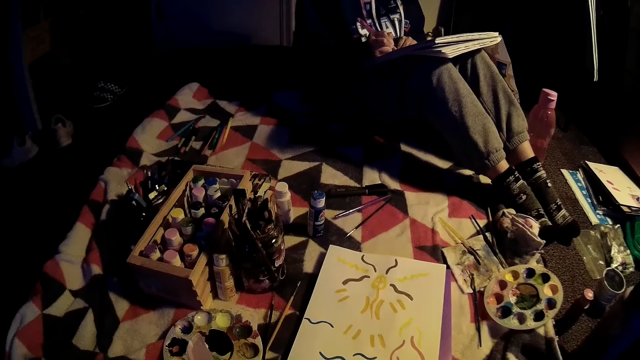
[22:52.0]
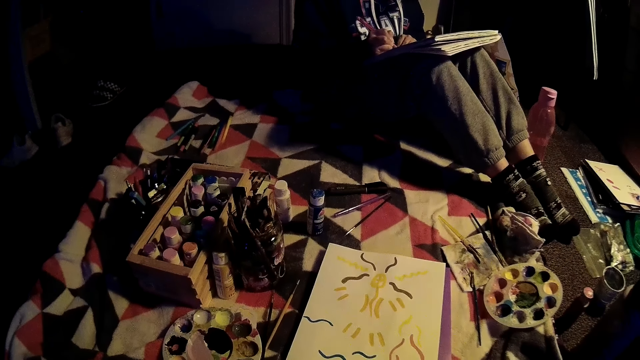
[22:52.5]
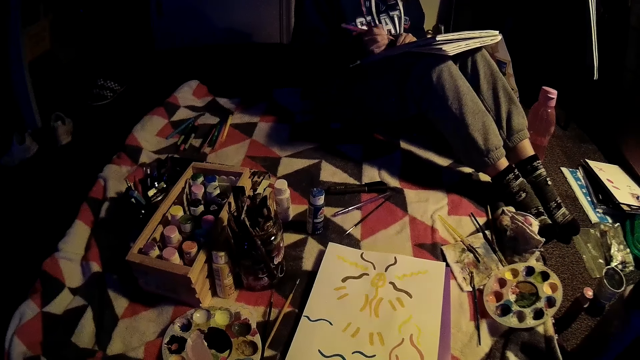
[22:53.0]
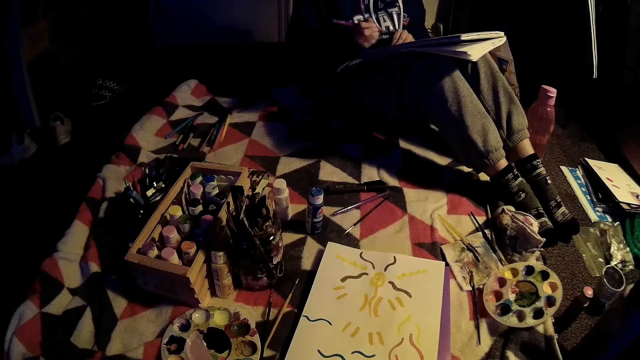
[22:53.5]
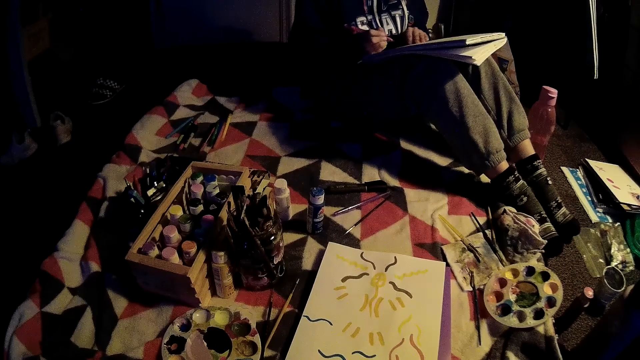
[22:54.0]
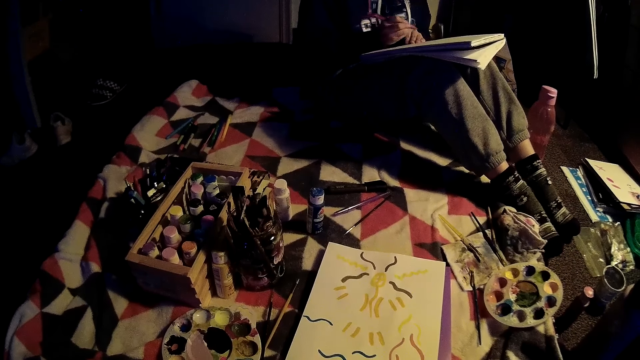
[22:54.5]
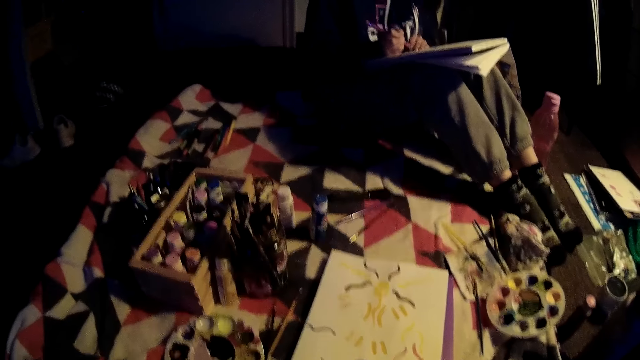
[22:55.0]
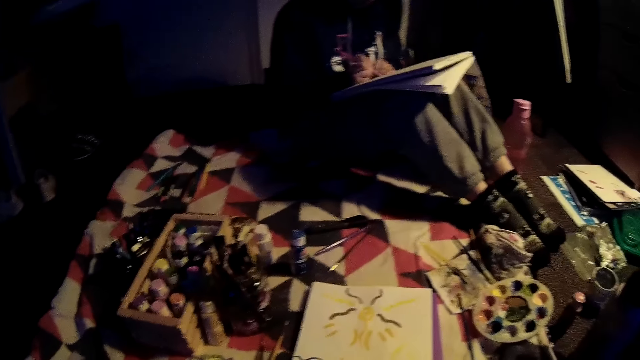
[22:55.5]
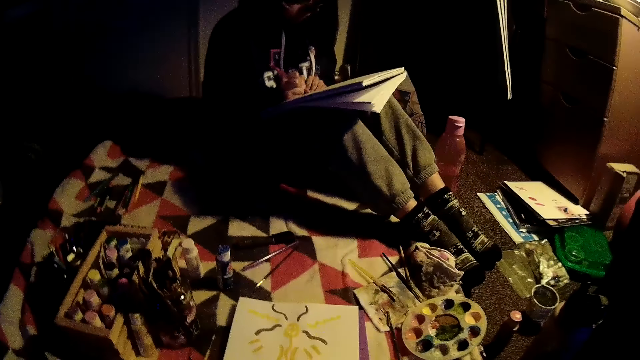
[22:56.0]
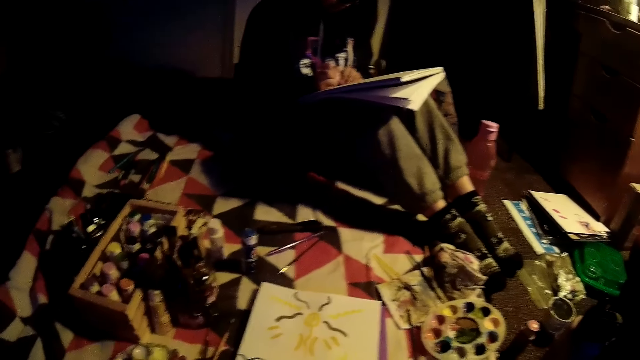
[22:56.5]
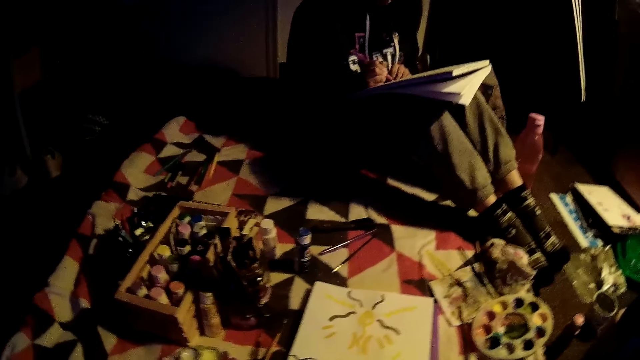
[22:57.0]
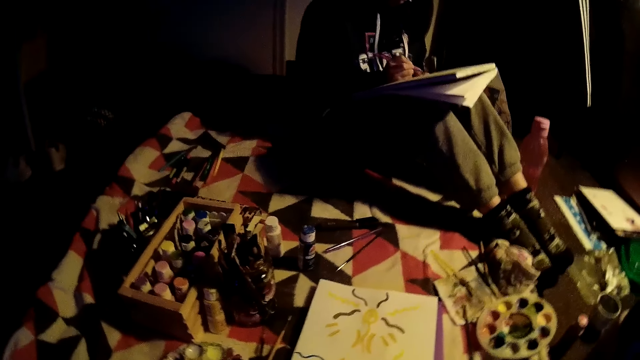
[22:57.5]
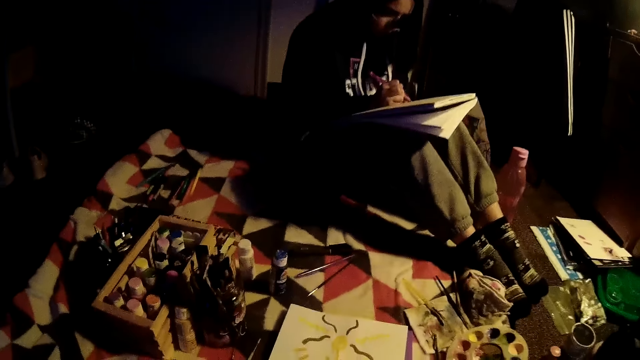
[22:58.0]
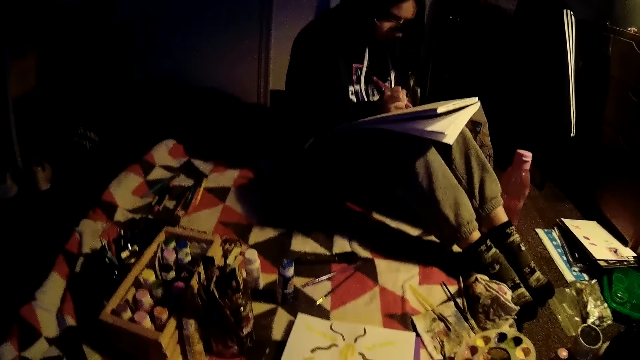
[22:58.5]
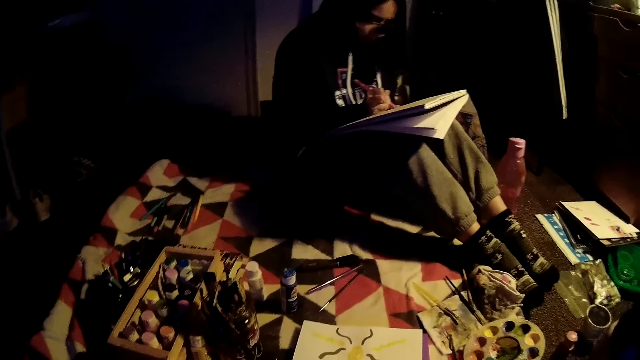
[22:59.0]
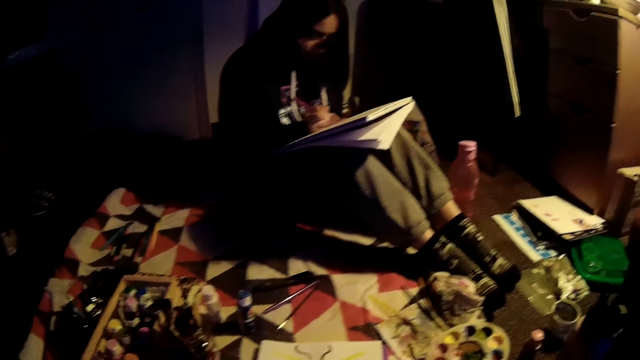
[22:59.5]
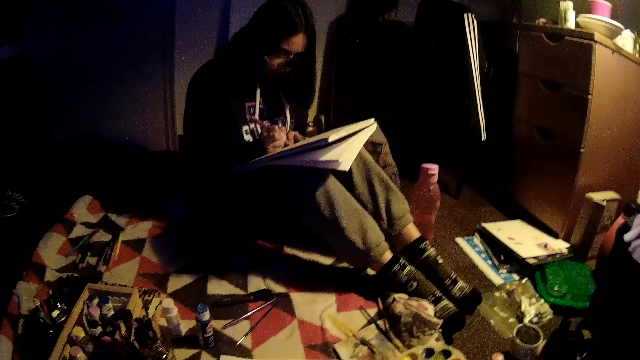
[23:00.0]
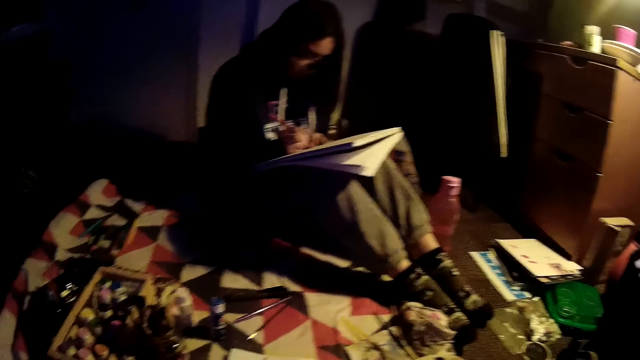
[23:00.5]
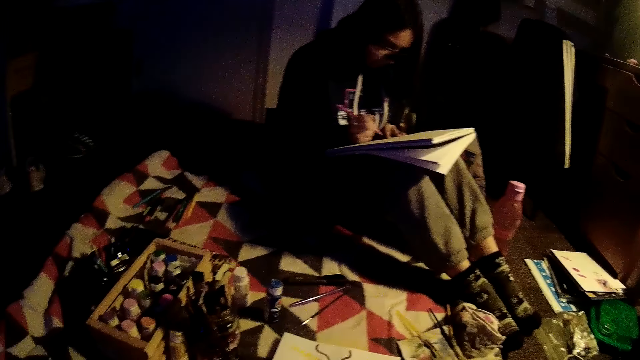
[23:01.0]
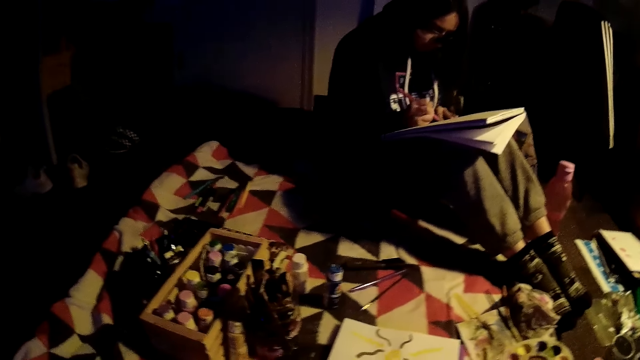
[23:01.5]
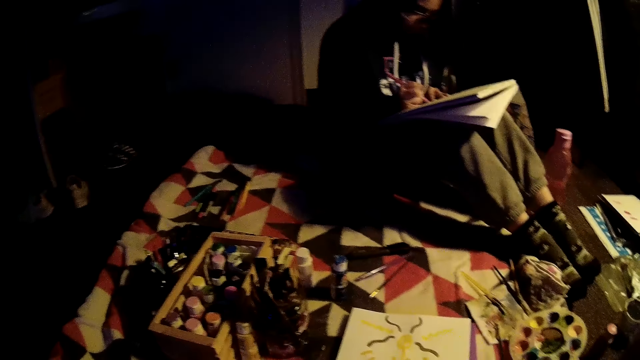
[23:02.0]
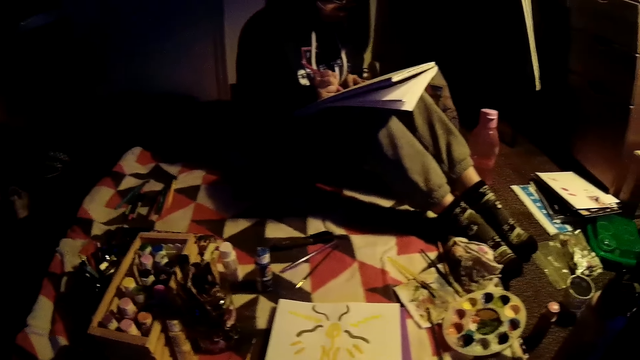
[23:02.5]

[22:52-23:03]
The camera wearer looks around.

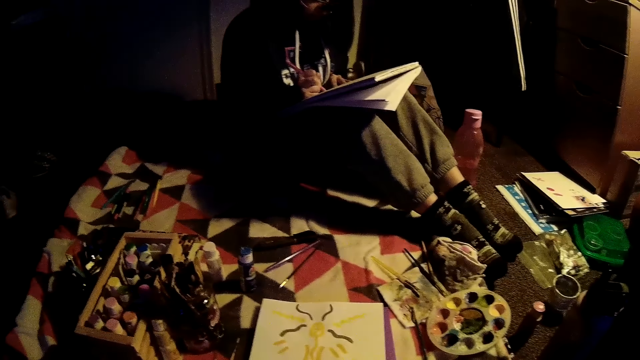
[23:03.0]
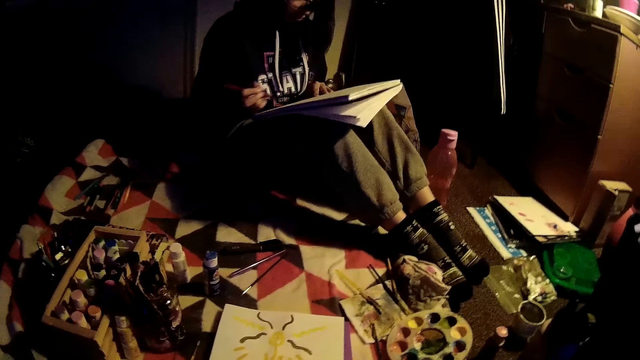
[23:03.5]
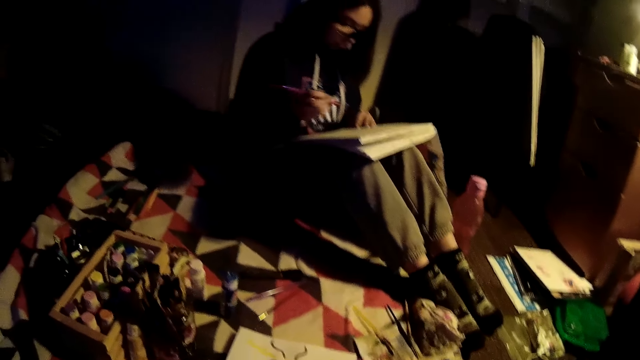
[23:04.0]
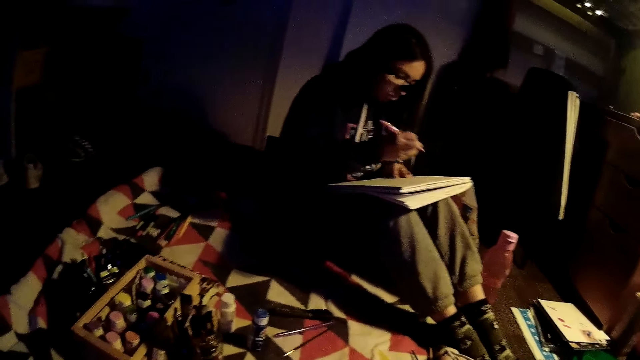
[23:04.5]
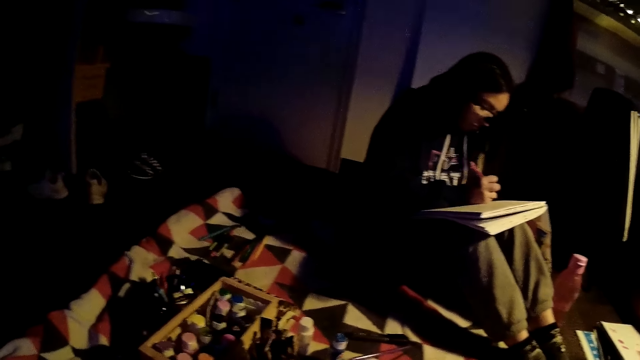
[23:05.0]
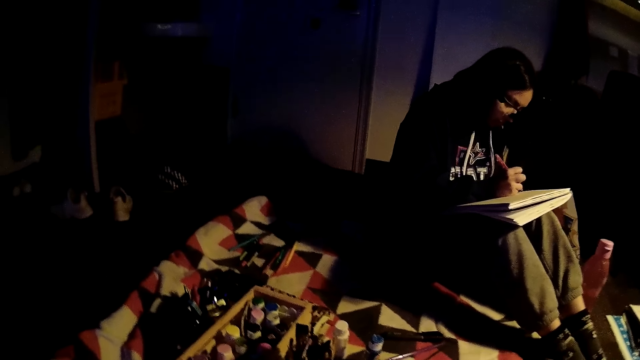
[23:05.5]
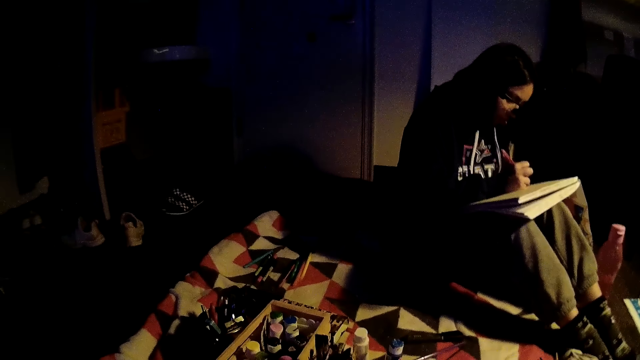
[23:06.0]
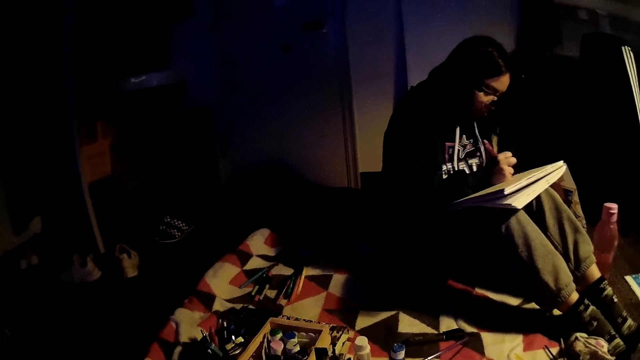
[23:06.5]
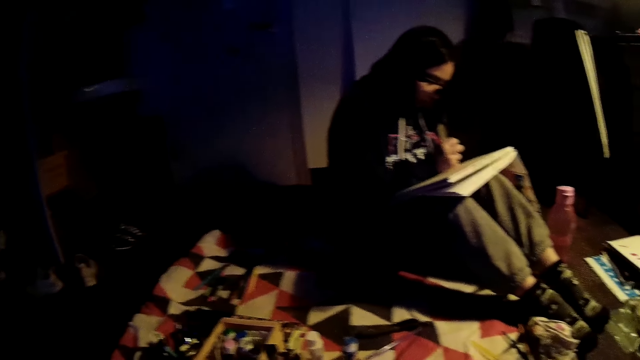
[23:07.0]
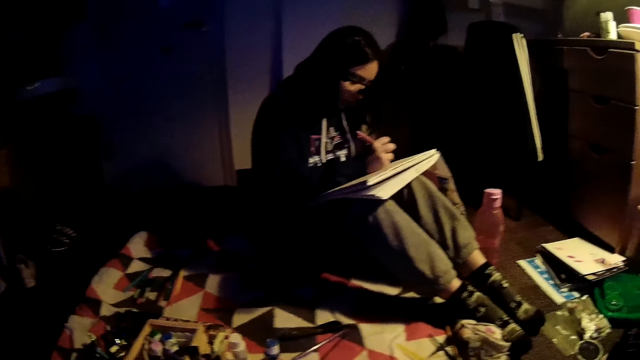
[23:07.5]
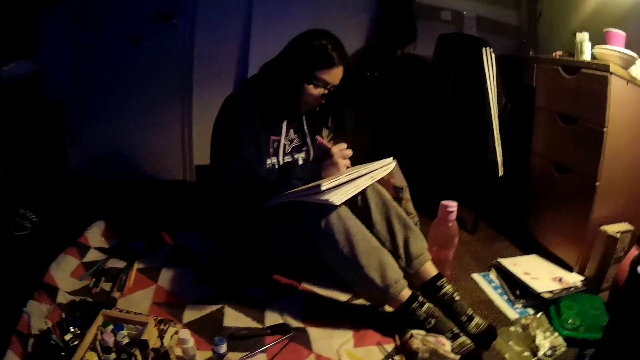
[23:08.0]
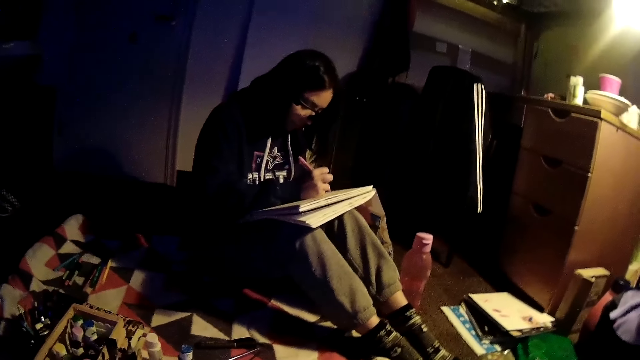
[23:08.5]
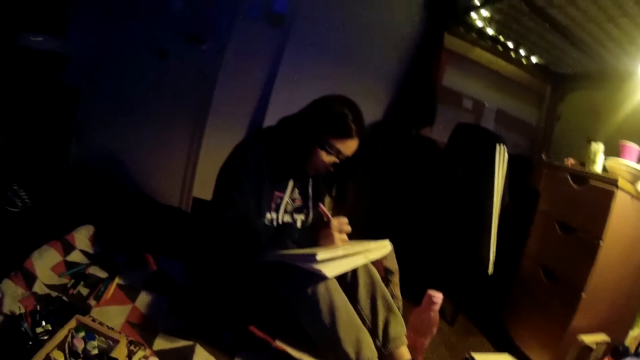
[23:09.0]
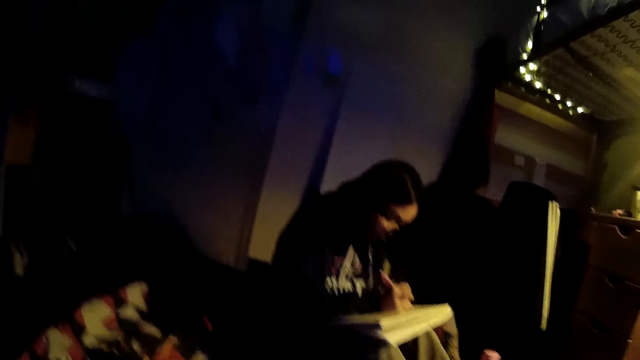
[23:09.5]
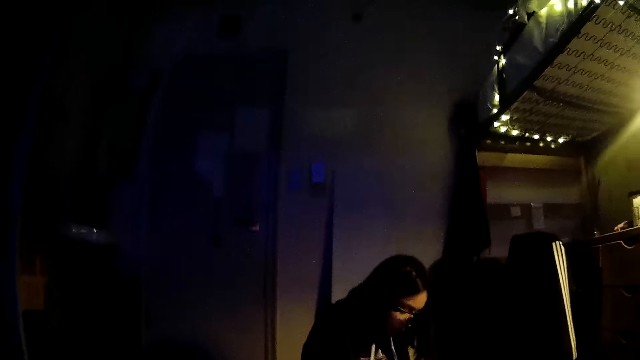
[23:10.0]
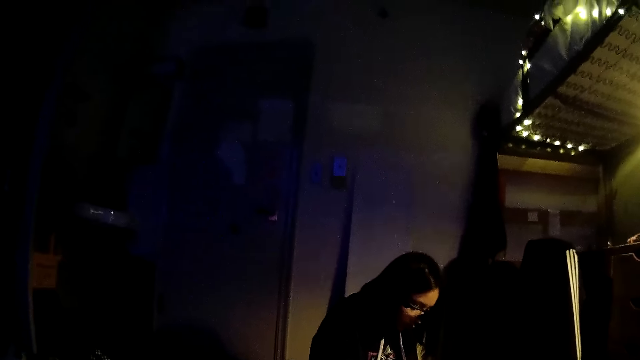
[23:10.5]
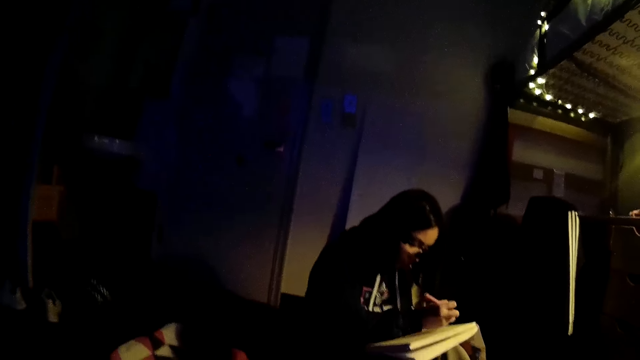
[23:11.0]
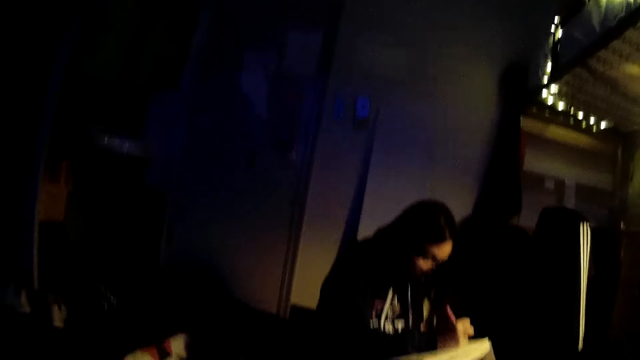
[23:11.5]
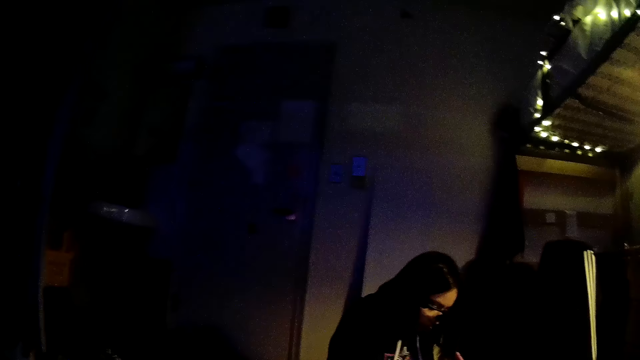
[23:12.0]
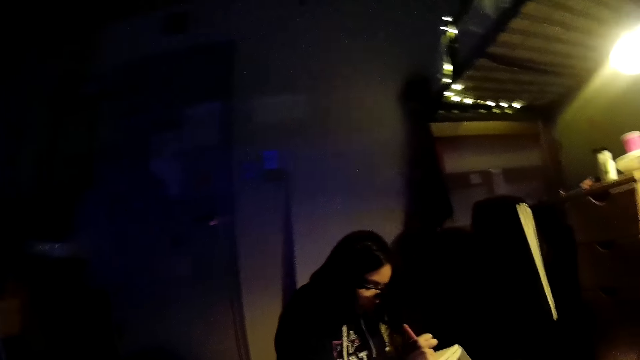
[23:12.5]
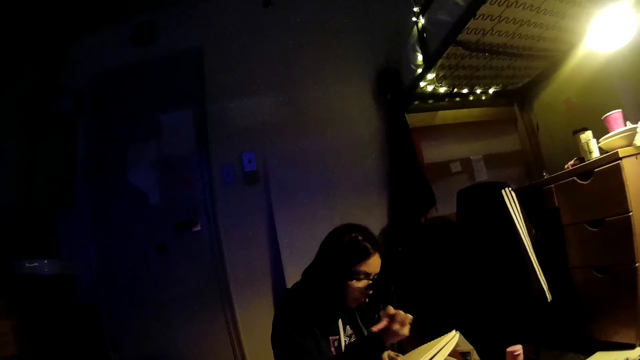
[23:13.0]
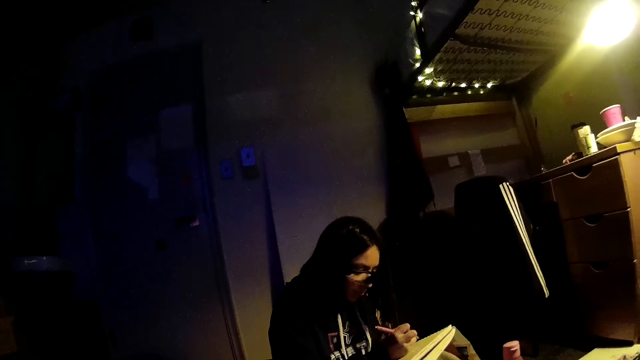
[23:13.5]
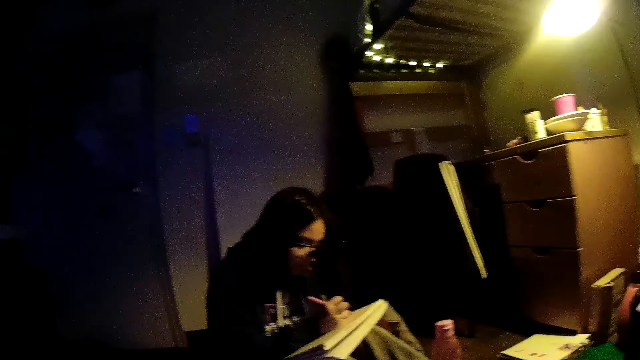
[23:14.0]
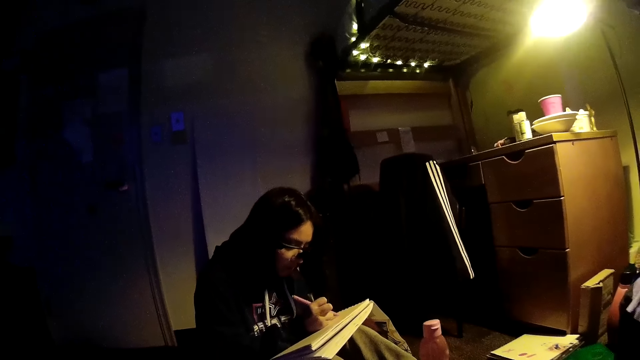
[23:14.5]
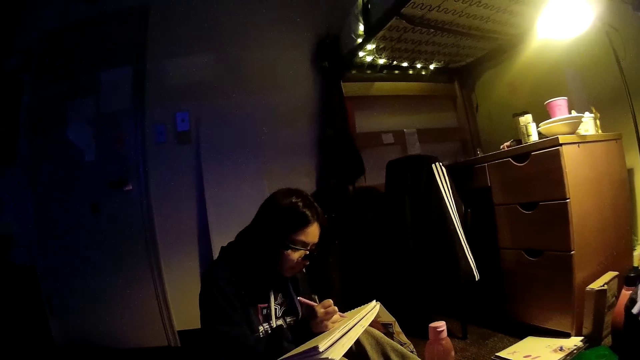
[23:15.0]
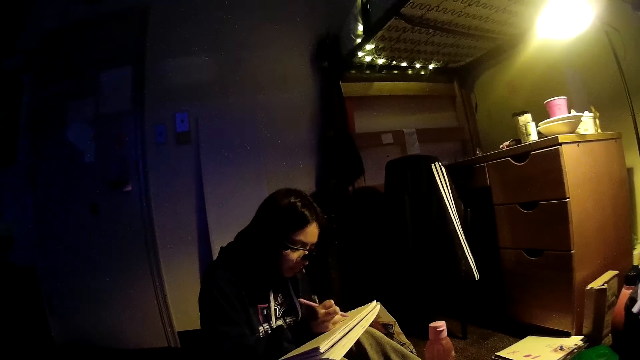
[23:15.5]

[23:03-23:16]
A girl draws on a paper.
